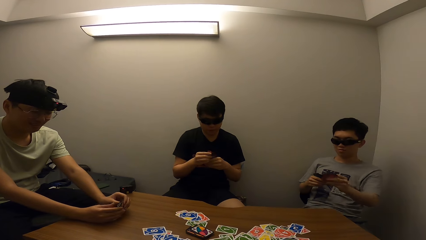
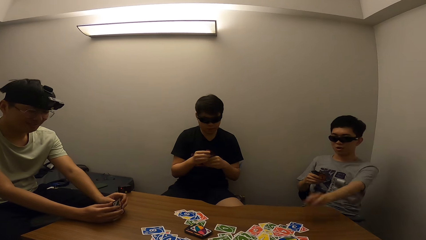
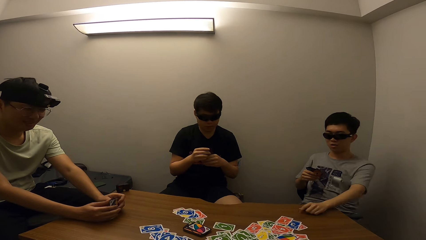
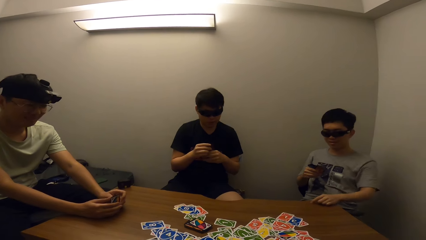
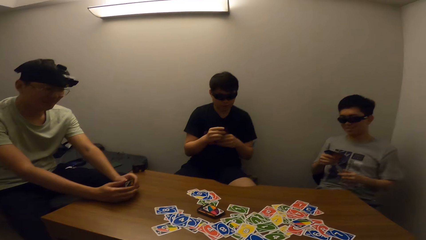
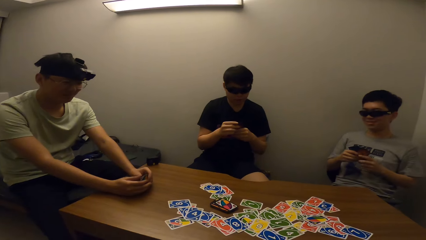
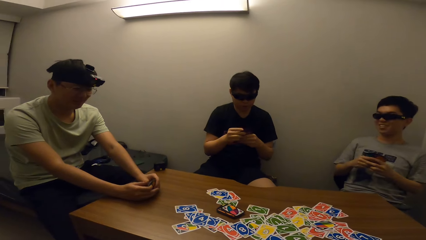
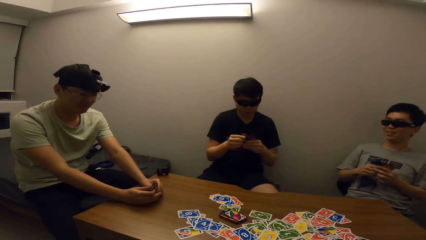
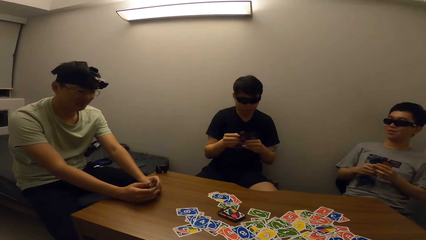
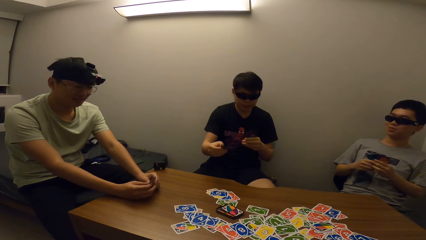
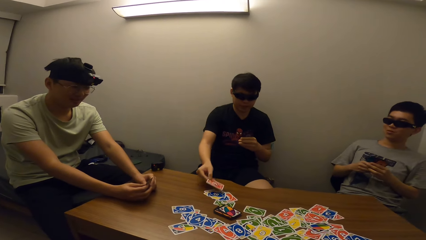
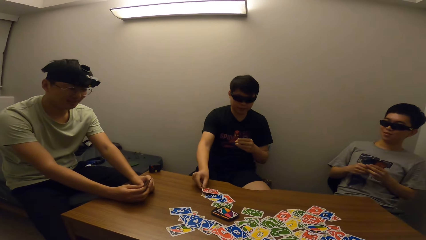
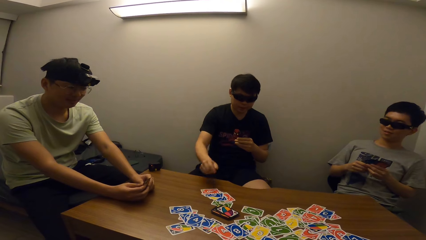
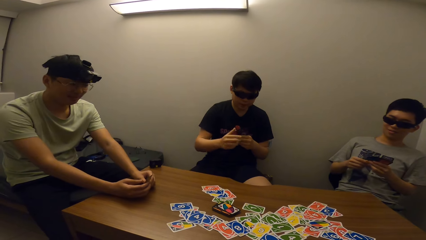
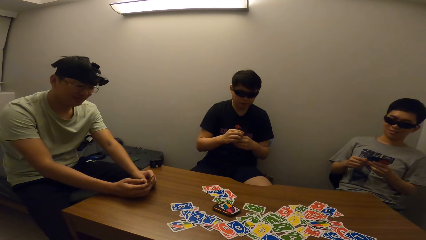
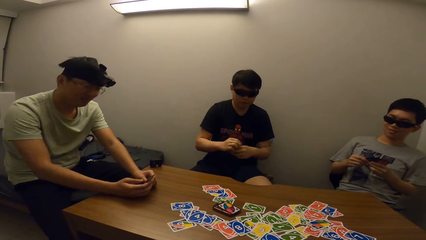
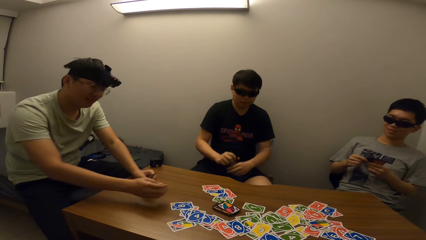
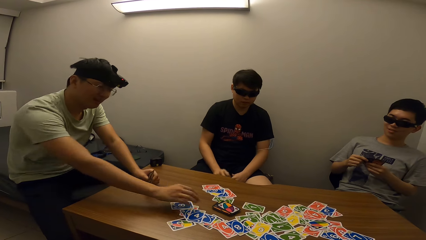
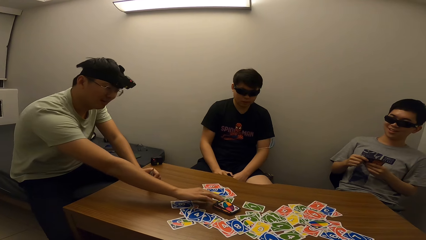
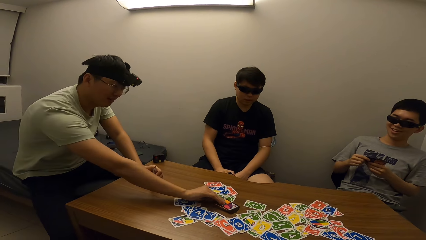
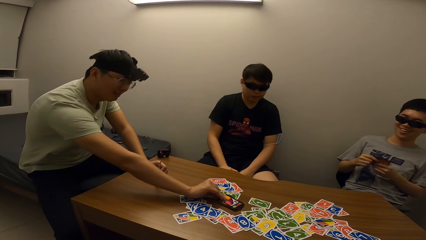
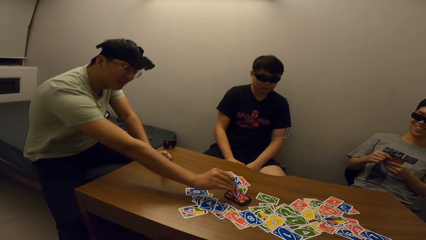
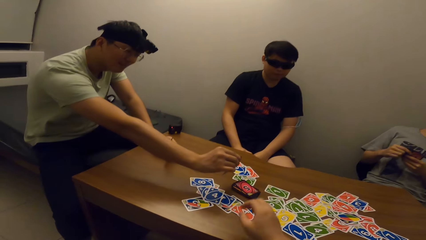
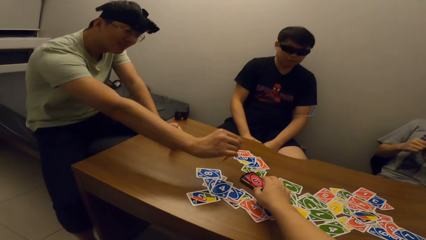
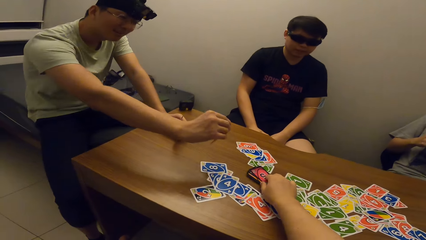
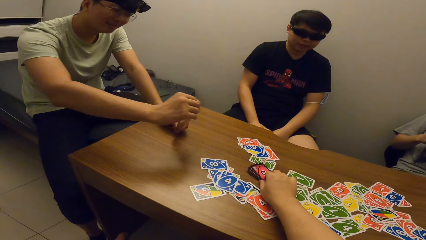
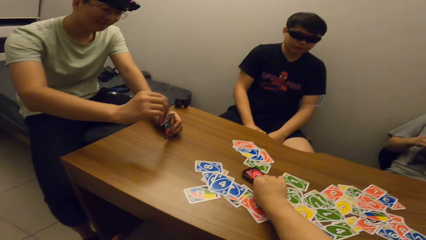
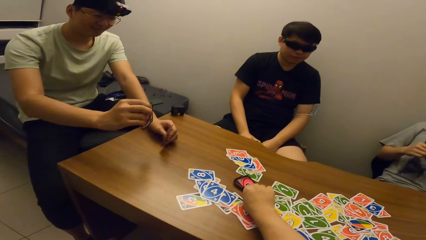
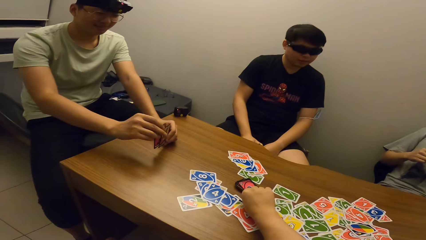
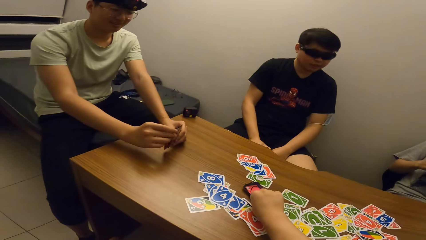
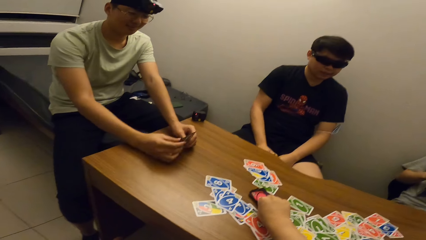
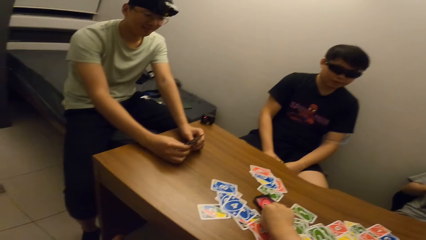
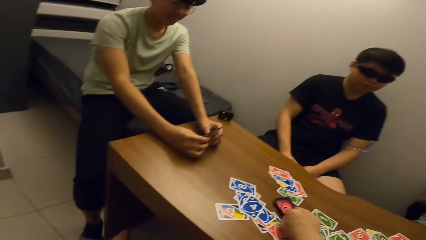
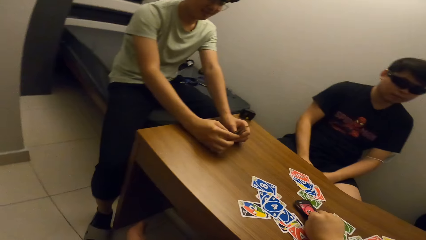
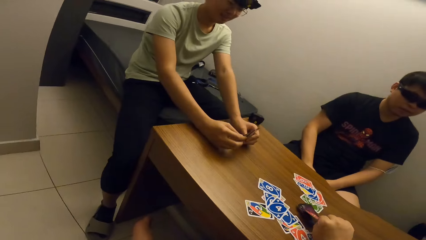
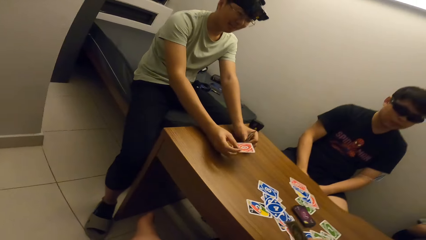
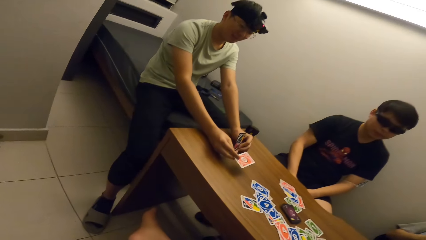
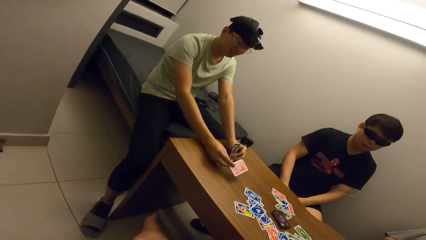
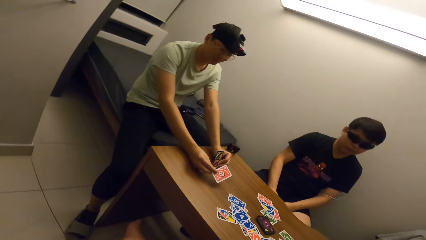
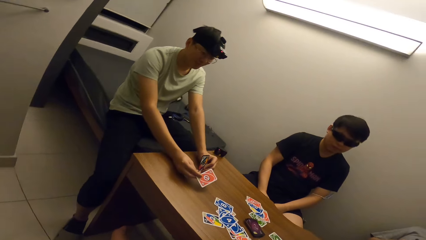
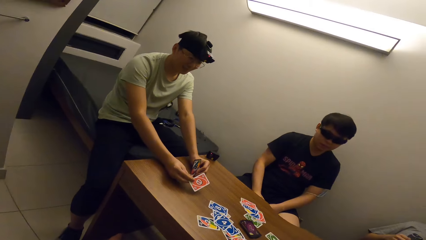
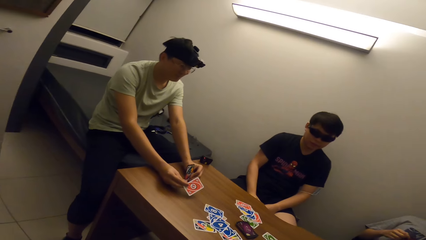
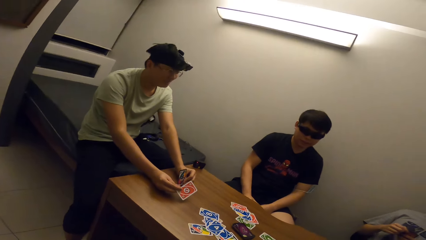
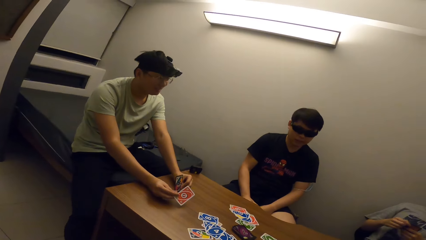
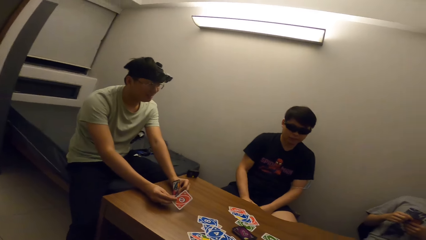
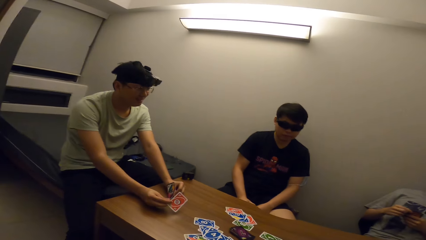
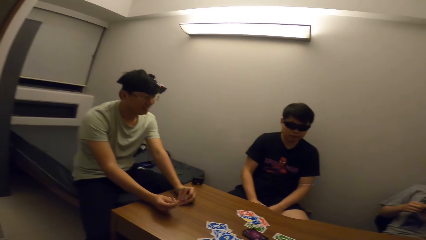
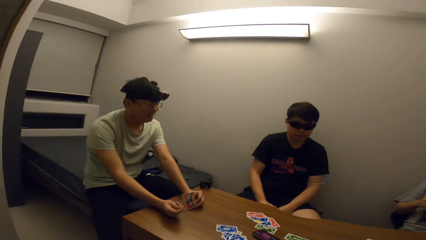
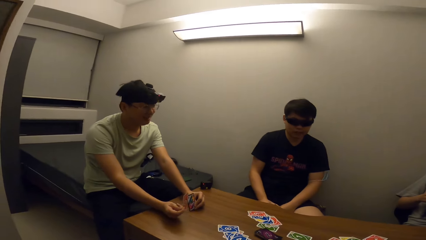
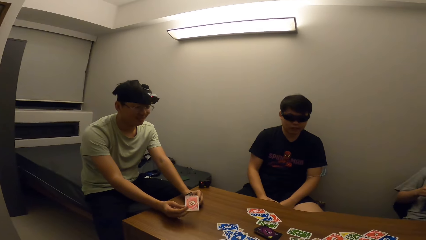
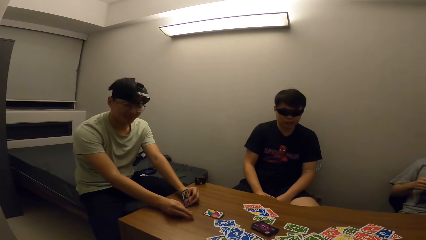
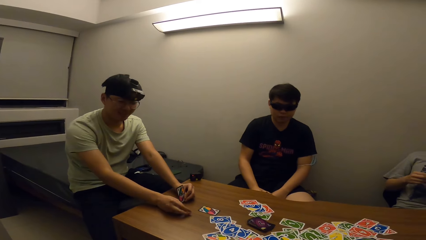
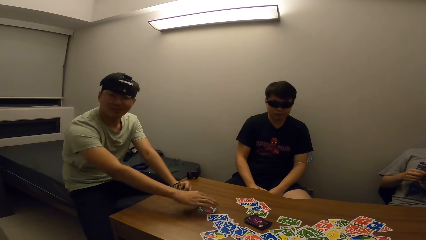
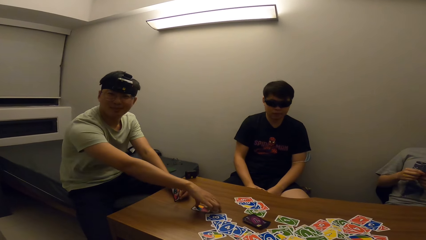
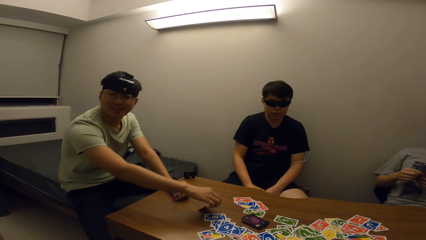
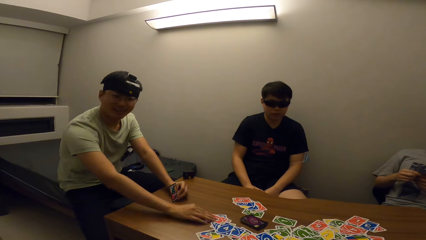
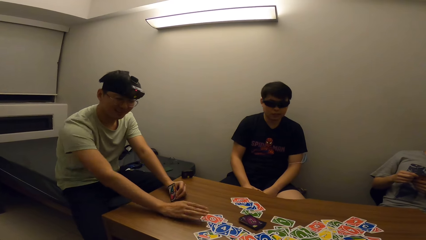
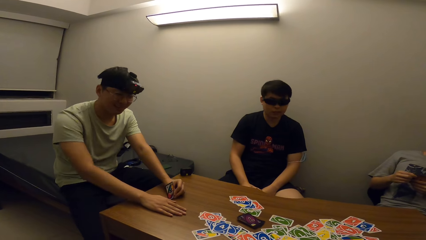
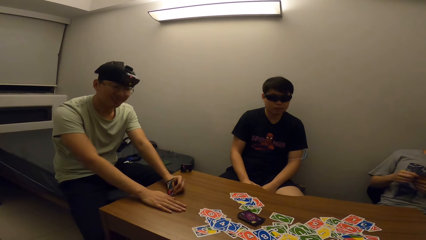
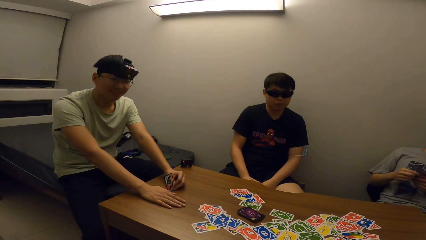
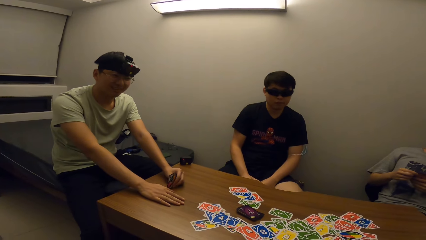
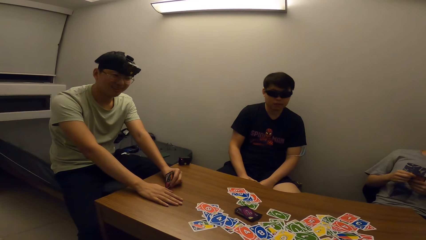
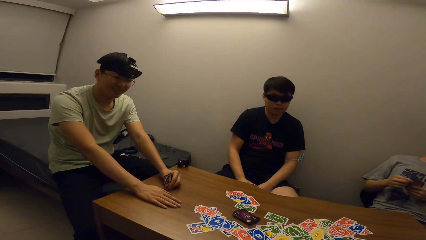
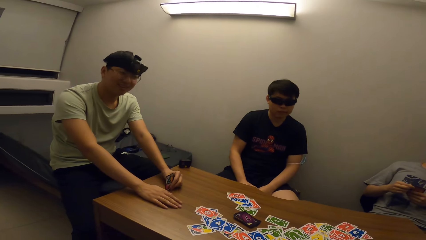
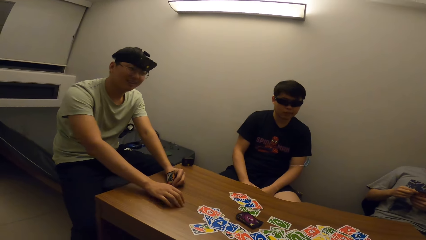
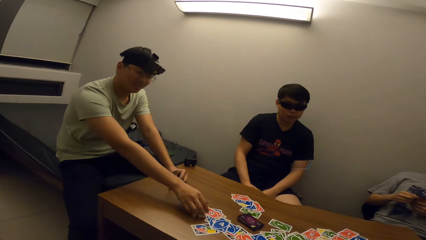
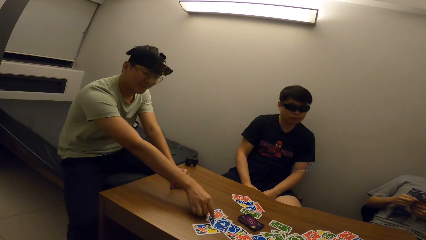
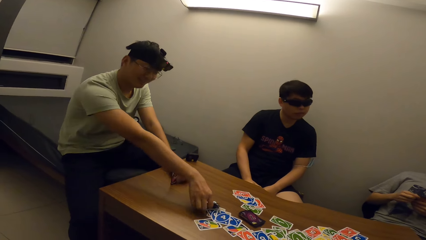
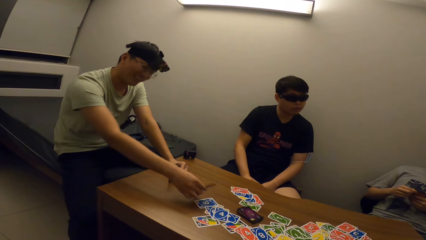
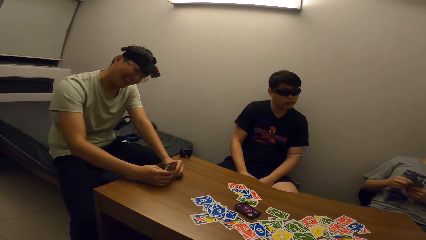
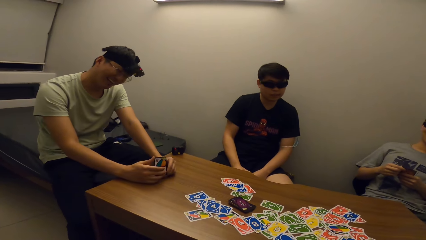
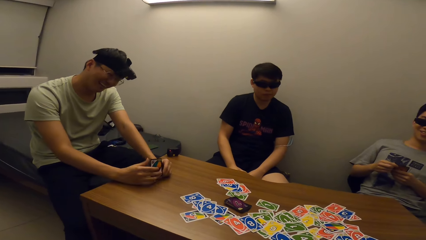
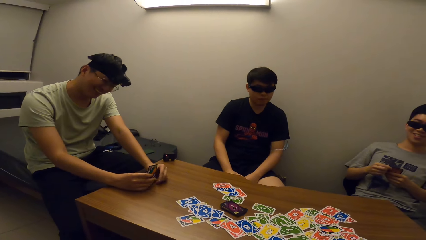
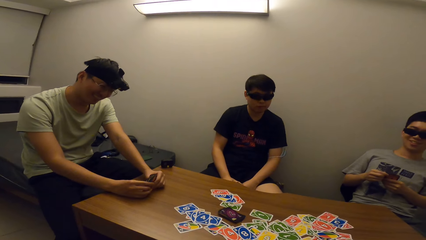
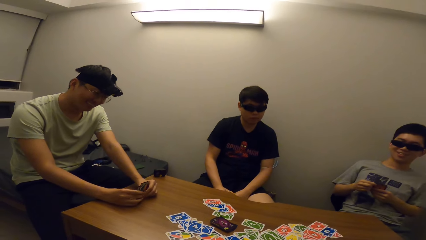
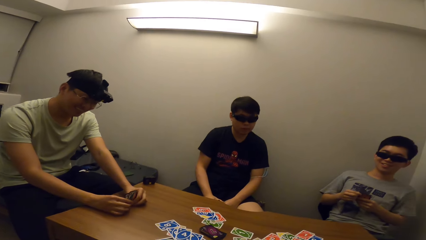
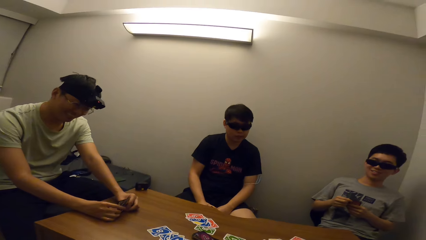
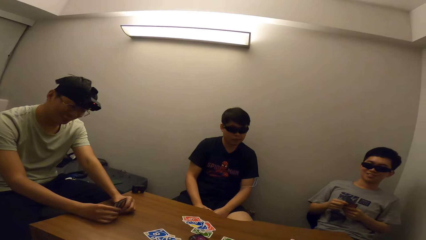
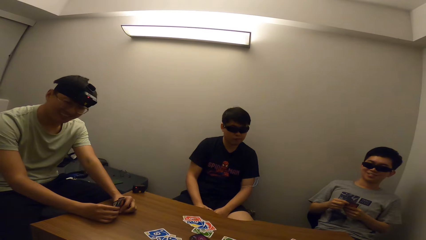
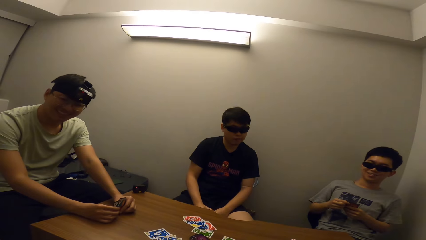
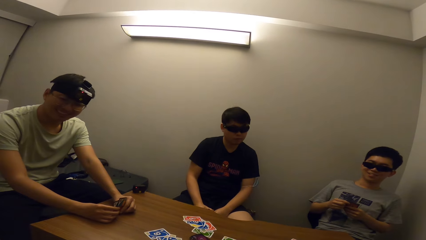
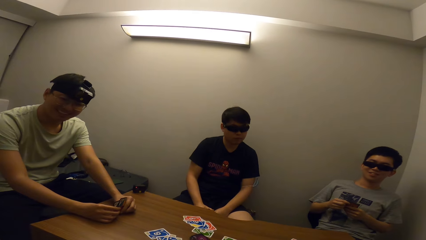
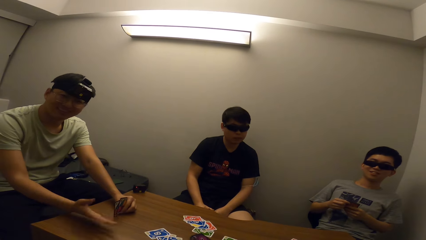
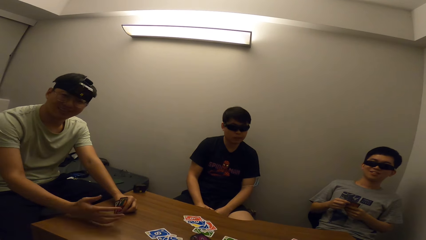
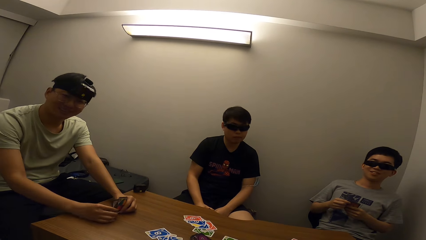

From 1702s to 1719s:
A man takes a card from his right hand with his left hand and drops the card on the table with his left hand. Another man takes a card from his left hand with his right hand and drops the card on the table with his right hand. A third man picks a card on the table with his right hand. The camera wearer picks a card on the table with his right hand. The first man interacts with the camera wearer and the other men. The third man throws a card on the table with his right hand, looks at the camera wearer, and flips the card on the table with his right hand. The camera wearer talks to the third man. The third man picks a card on the table with his right hand. The camera wearer interacts with the third man.
